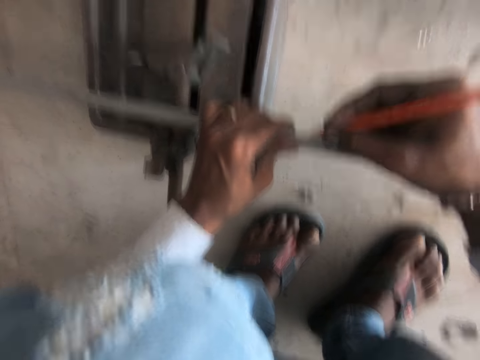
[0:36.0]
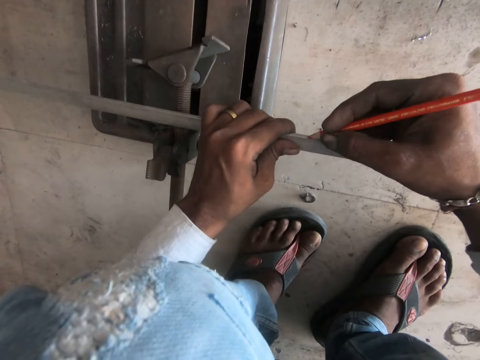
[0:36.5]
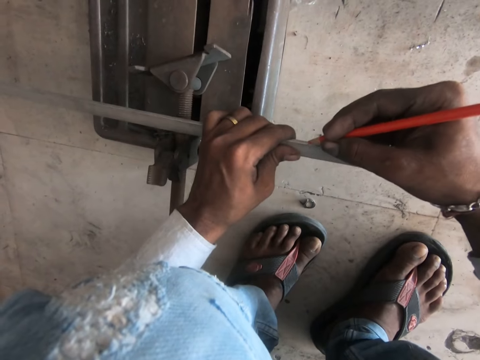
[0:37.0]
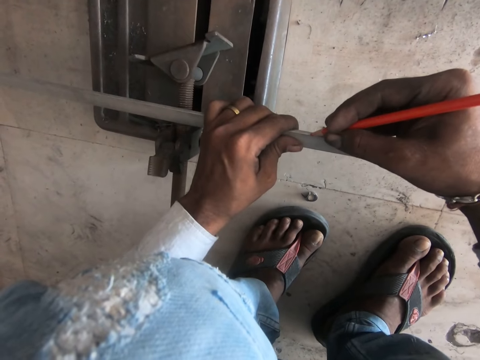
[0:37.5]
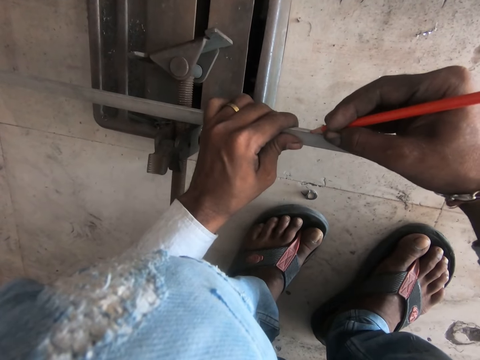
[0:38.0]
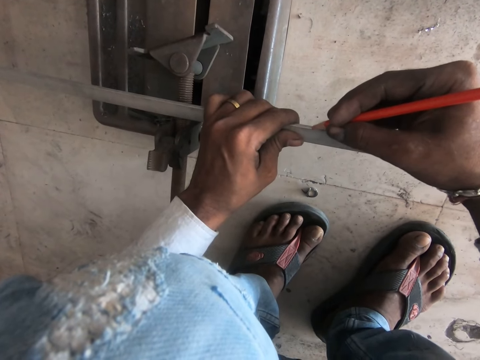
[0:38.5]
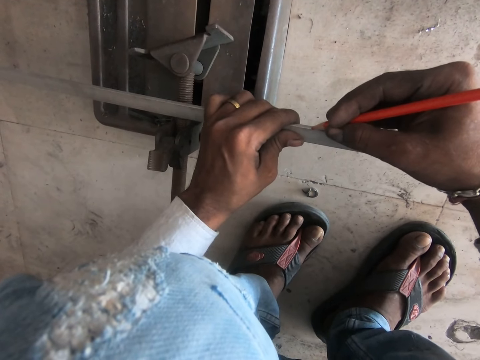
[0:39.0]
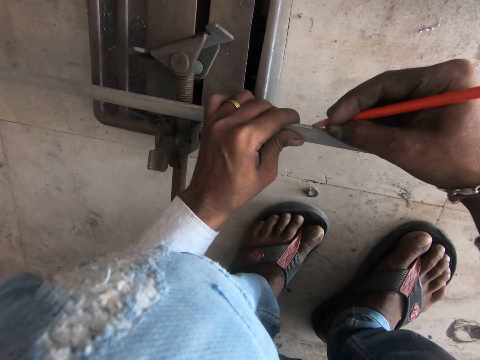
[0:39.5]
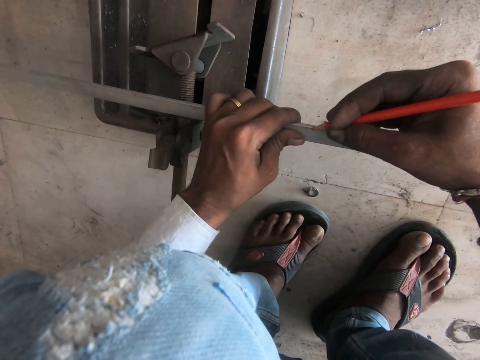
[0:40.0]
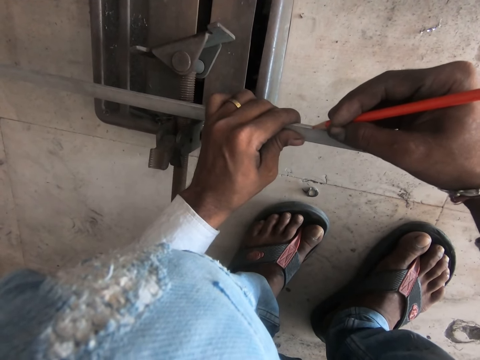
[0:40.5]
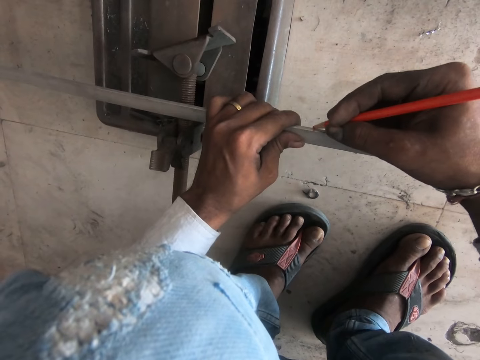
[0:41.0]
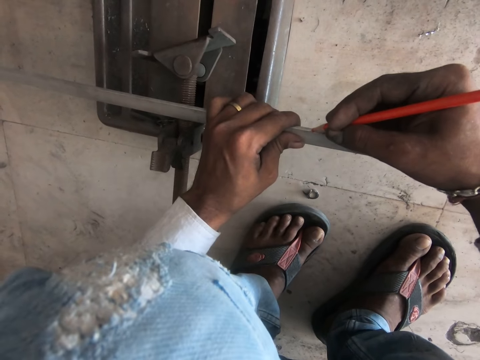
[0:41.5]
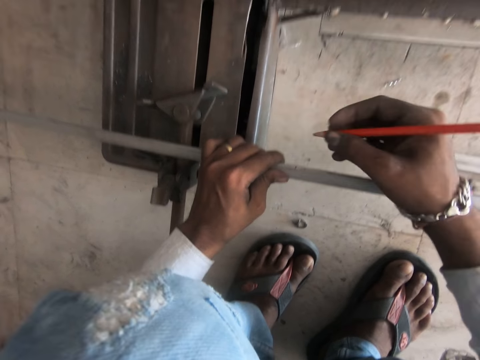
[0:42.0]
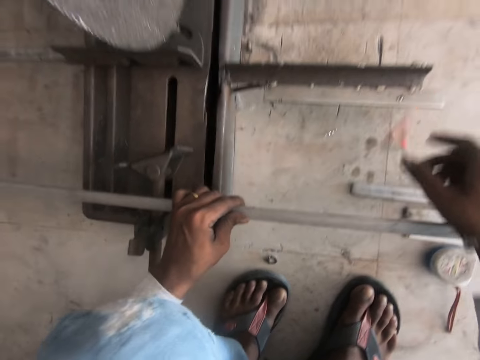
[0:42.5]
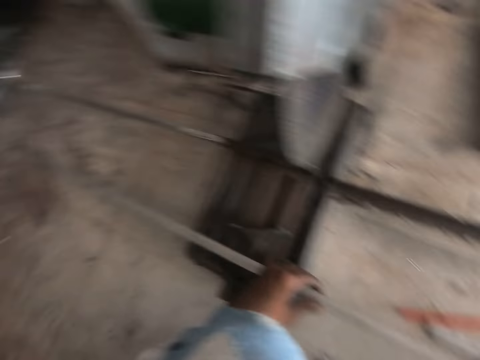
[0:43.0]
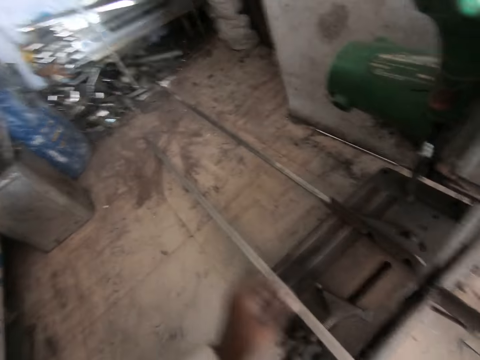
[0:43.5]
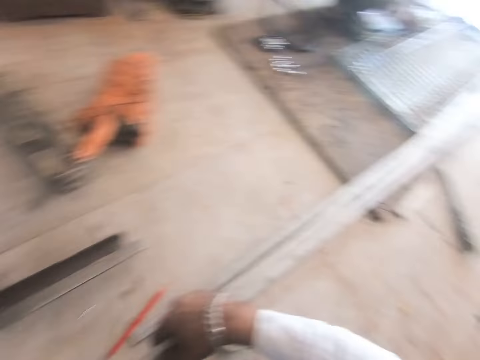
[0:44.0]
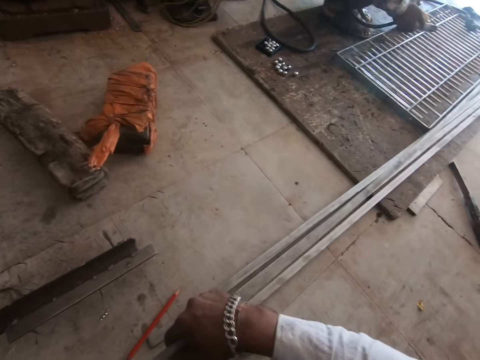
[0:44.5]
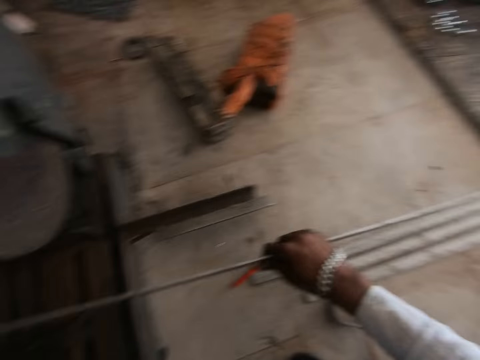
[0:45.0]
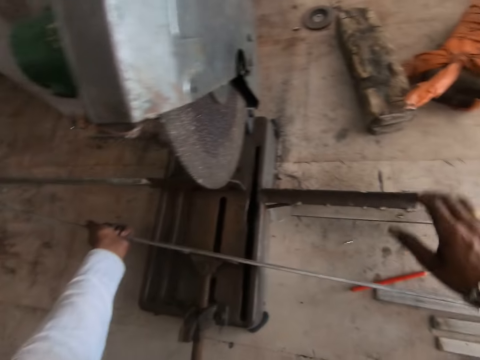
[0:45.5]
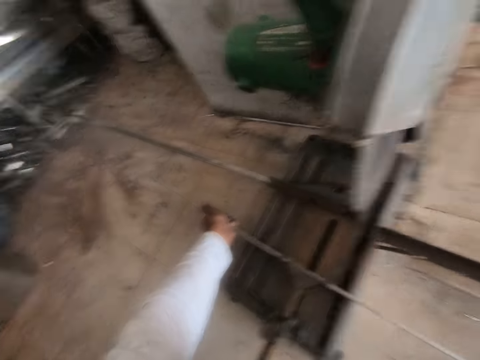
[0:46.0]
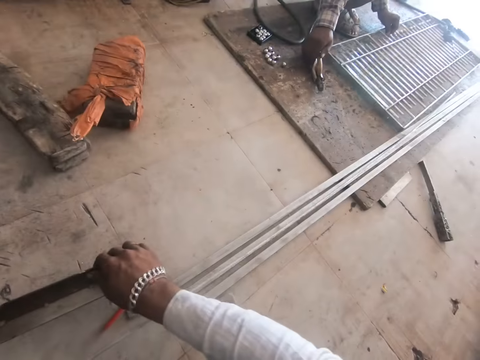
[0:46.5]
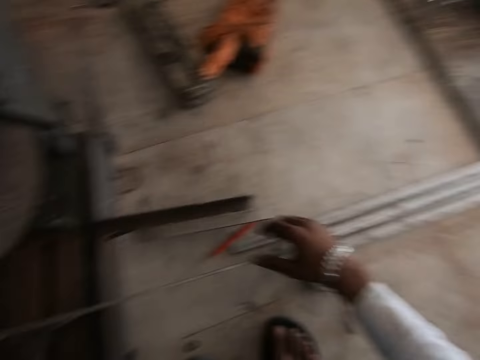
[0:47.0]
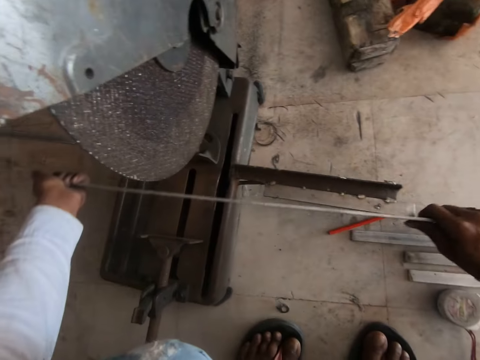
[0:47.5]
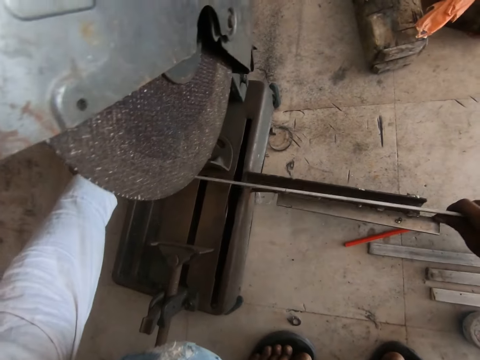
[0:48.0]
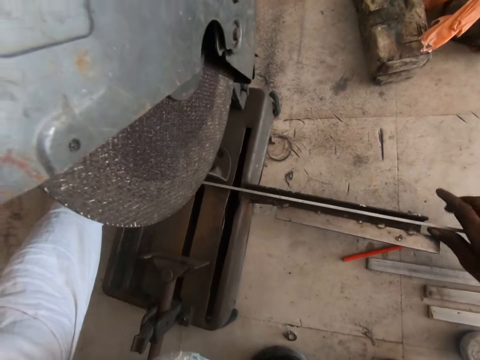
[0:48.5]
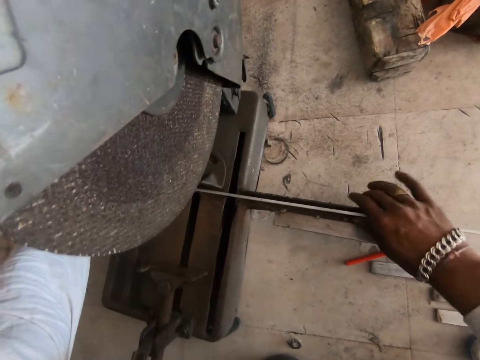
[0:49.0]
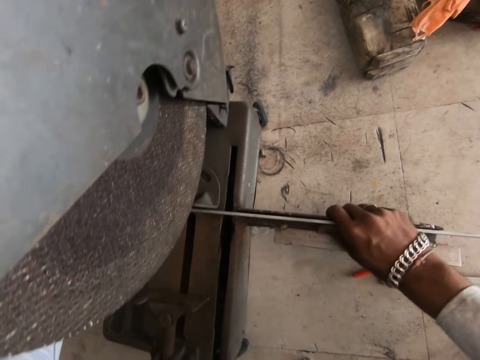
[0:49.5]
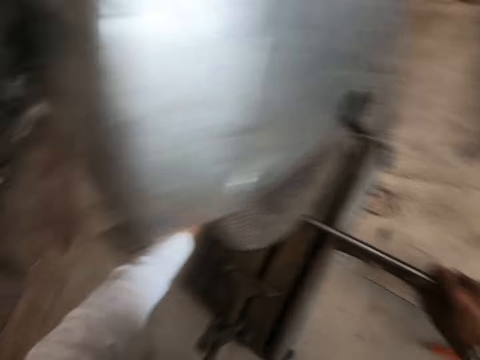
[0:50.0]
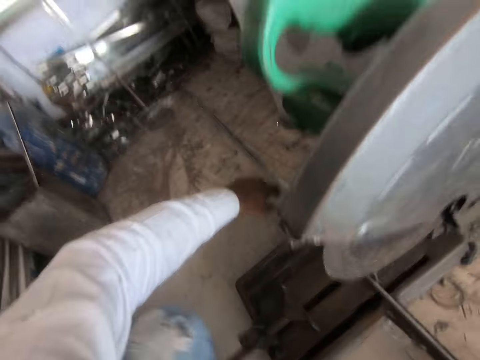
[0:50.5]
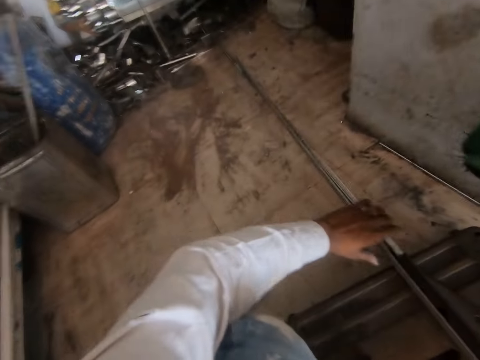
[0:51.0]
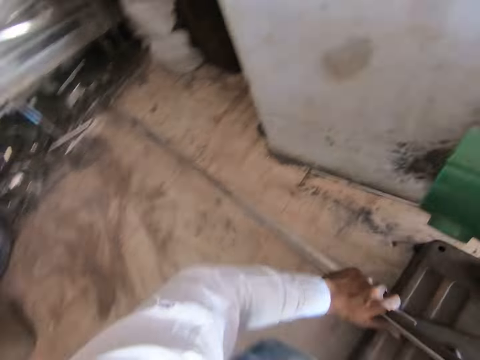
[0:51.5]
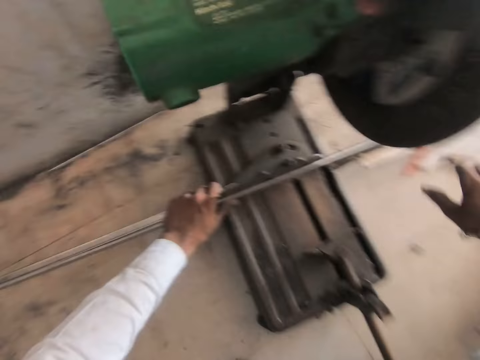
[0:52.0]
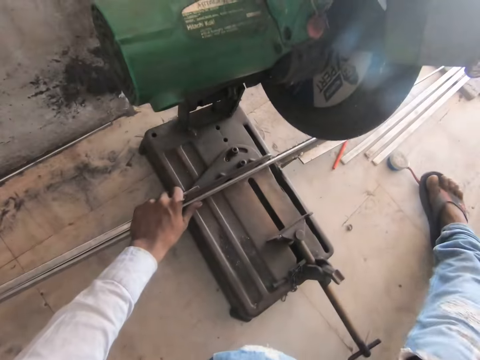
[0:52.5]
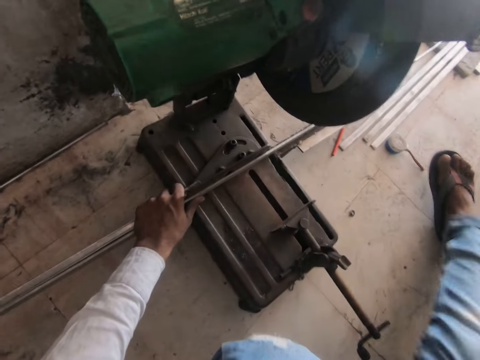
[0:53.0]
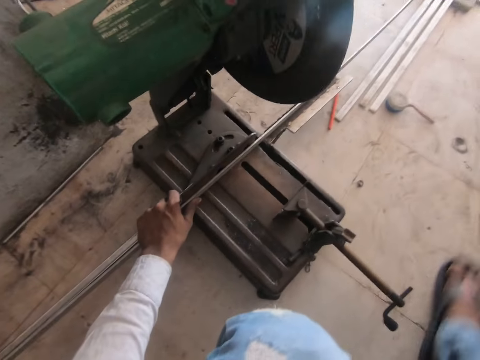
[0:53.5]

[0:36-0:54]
The camera wearer marks on the metal with the pencil. They drop the pencil. They hold on the steel cutter machine. They adjust the steel metal. They put the metal in the machine. They look around.

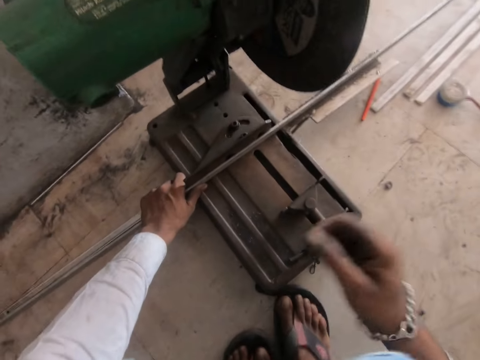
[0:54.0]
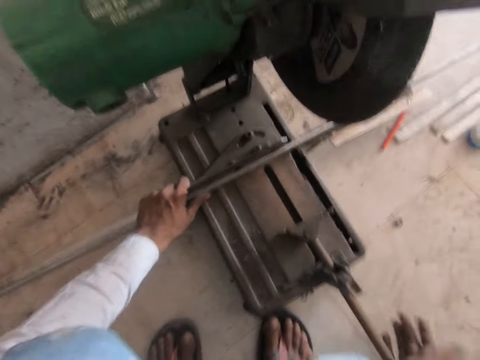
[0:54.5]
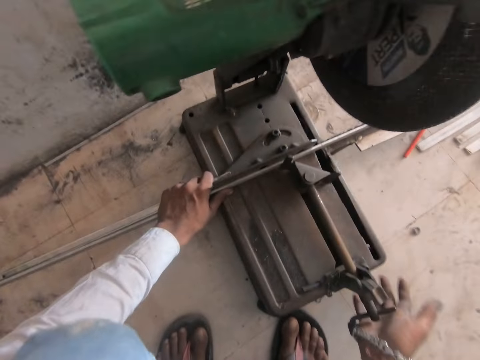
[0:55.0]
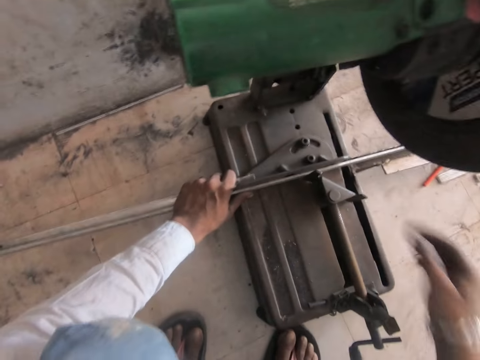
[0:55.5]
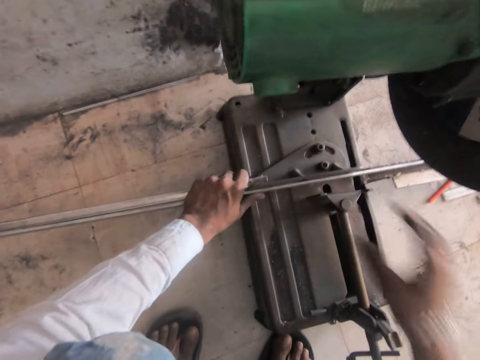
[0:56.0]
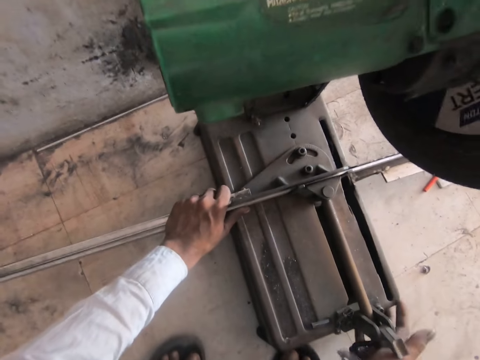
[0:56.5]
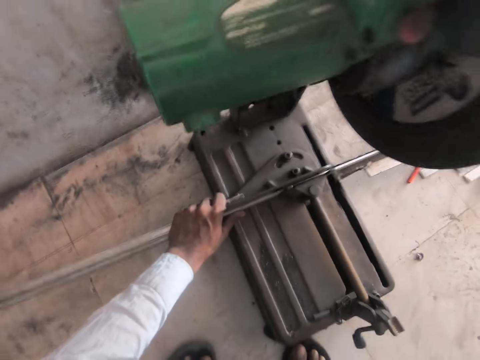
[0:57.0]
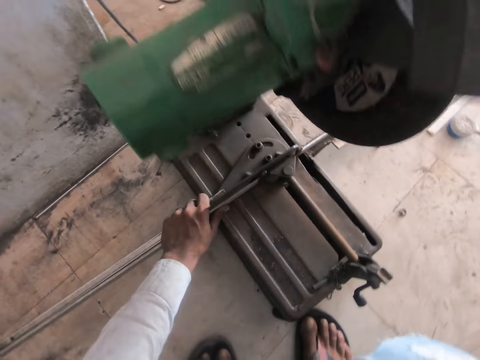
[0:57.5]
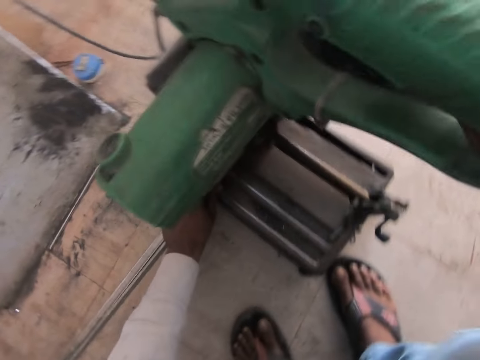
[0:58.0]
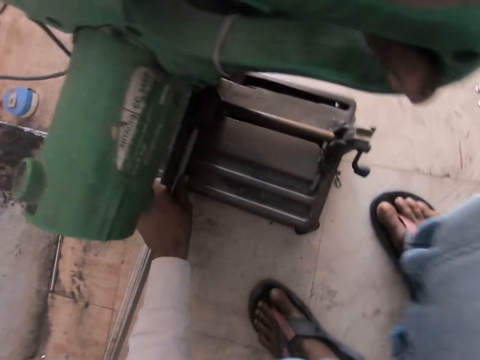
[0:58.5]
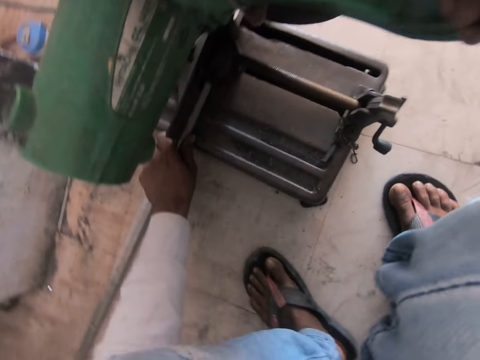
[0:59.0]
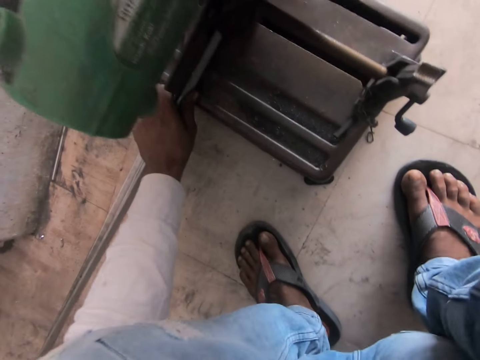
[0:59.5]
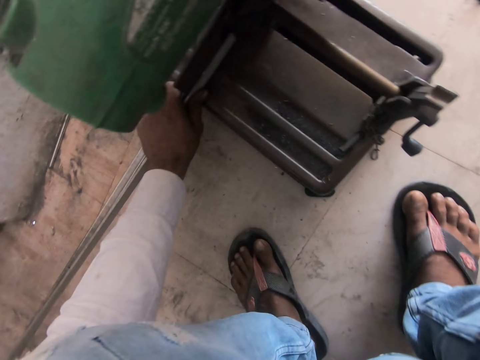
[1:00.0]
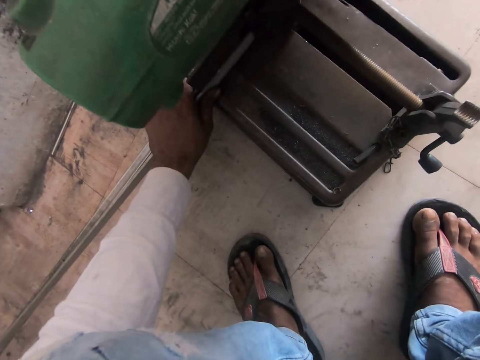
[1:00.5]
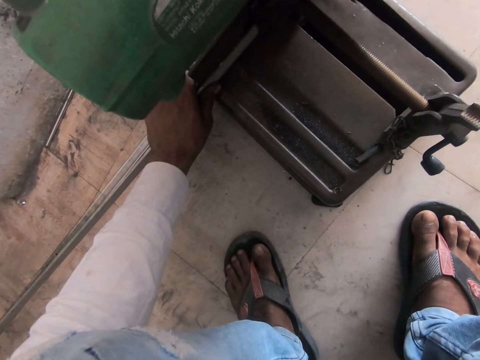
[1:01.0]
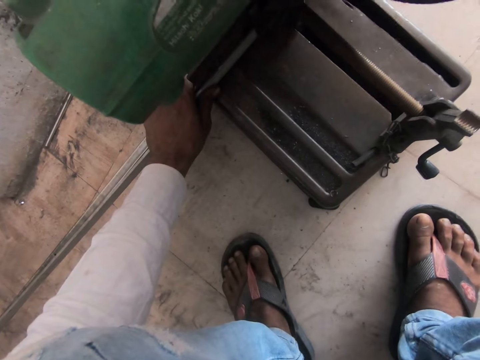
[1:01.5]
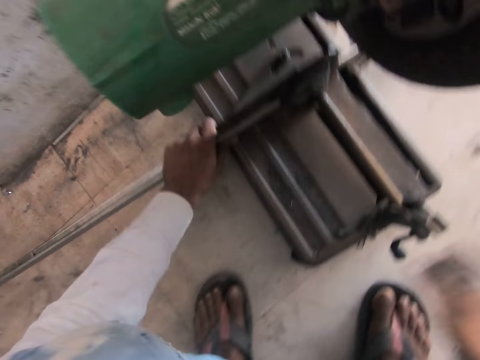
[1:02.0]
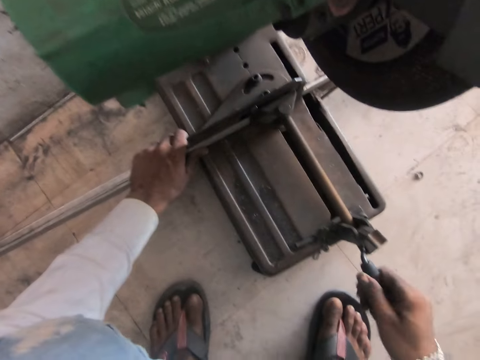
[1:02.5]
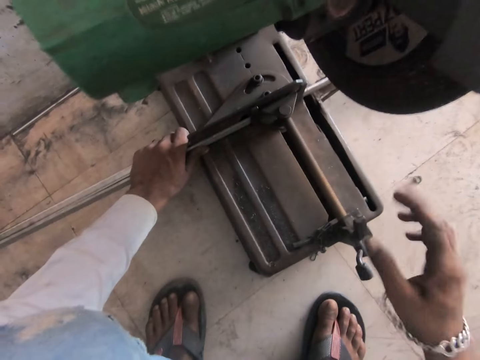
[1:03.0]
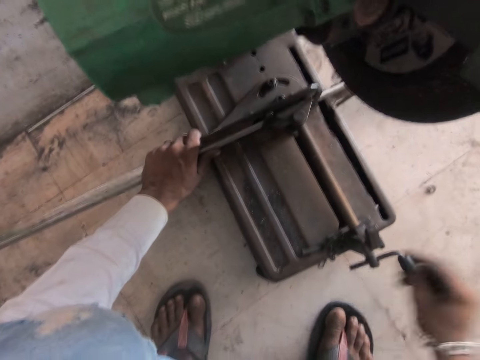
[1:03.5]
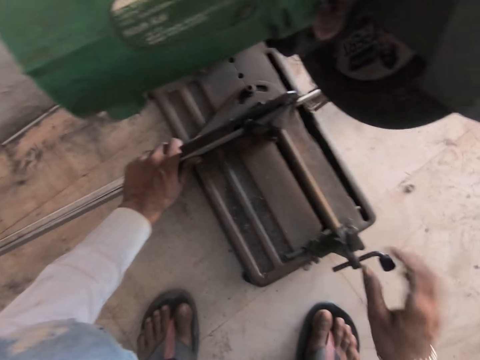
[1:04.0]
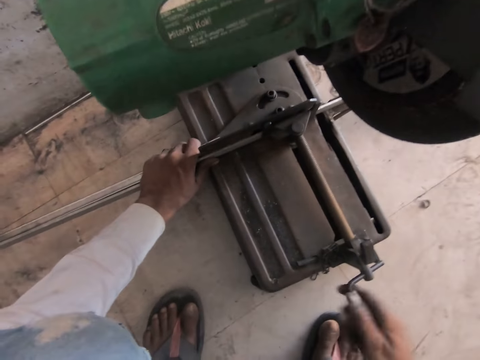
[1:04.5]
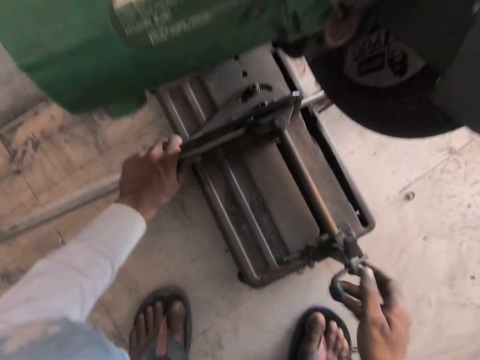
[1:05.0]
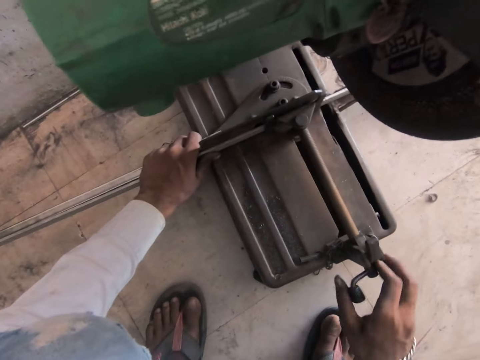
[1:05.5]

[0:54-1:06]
The camera wearer moves the machine. They adjust the machine. They adjust the machine.
